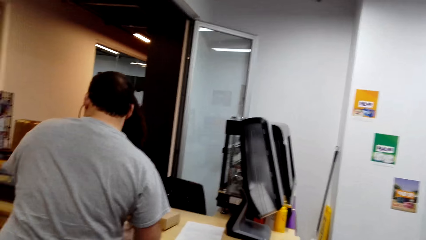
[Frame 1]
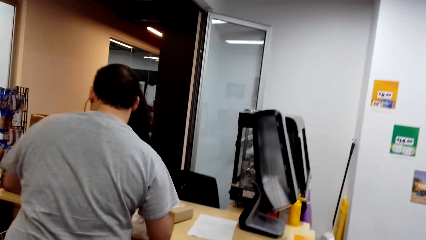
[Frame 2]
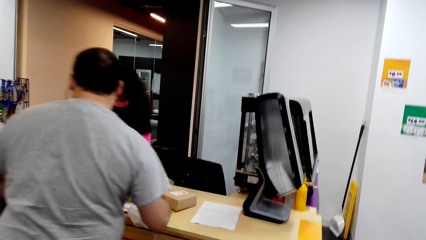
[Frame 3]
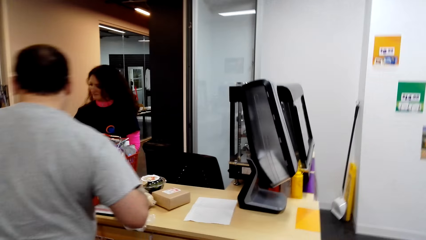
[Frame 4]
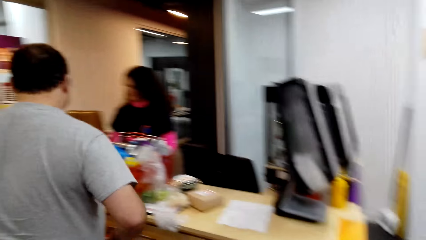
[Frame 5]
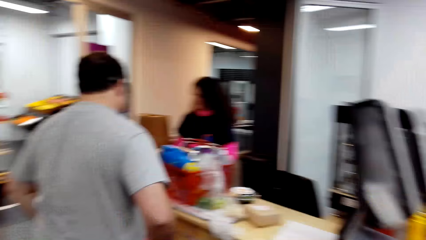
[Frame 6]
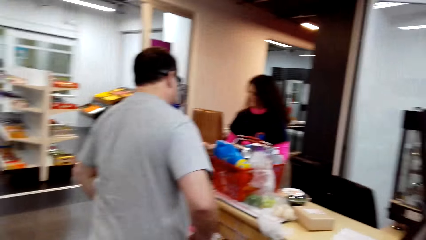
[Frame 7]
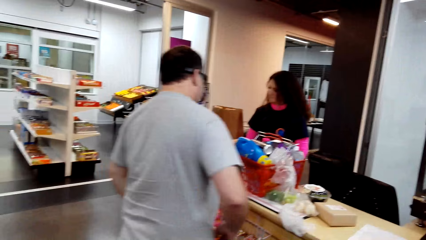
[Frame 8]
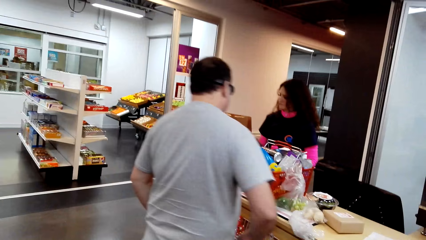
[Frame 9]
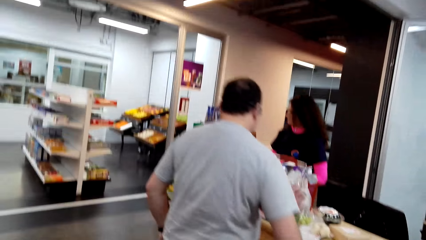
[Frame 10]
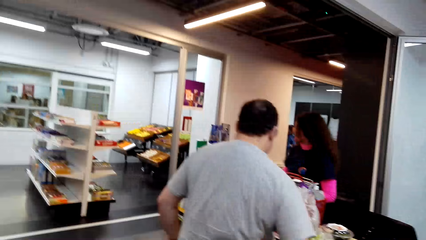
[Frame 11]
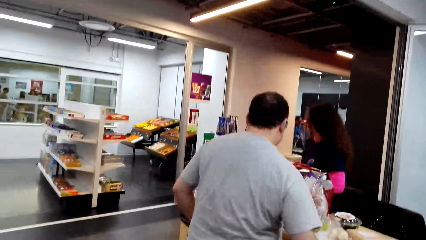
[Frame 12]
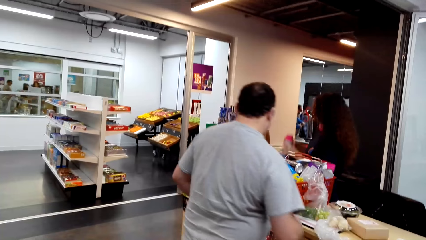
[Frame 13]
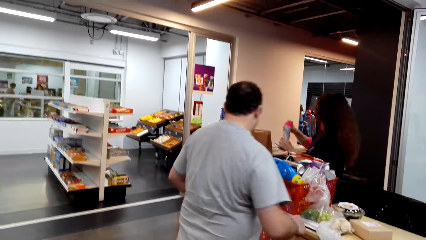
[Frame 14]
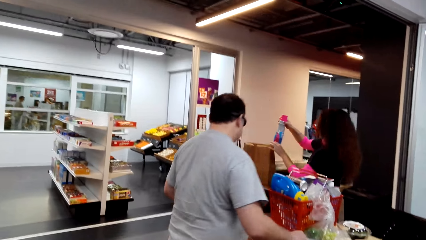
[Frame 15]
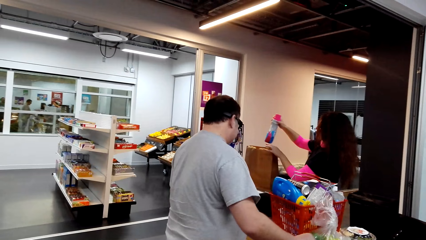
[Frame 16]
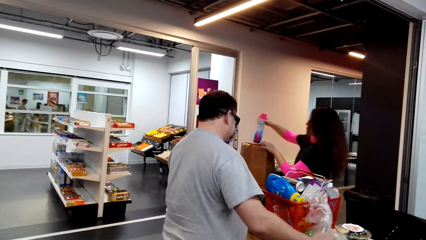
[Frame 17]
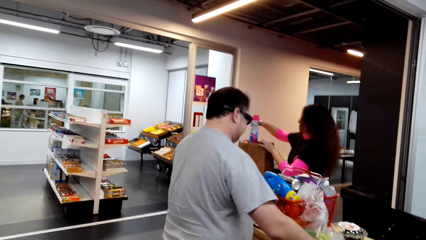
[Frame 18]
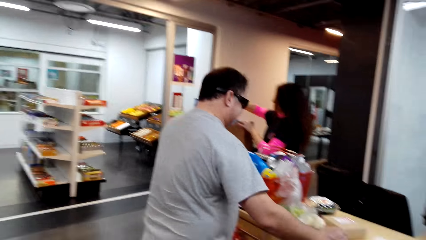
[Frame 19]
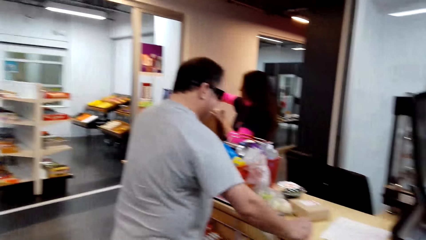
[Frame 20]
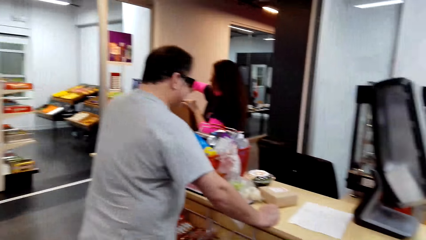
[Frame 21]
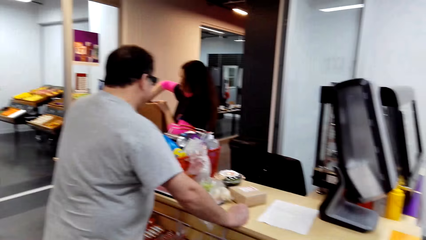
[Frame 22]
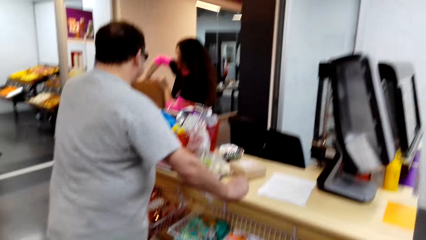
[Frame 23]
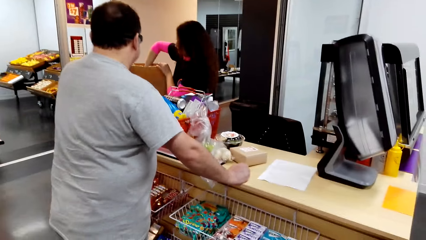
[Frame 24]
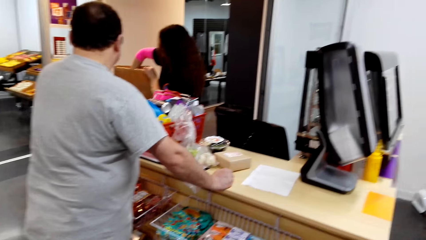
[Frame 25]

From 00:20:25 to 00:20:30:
The camera wearer looks ahead.

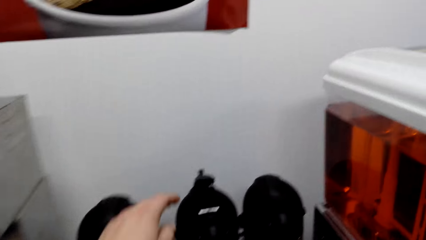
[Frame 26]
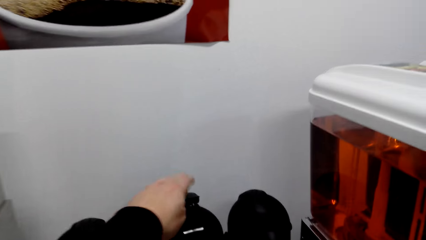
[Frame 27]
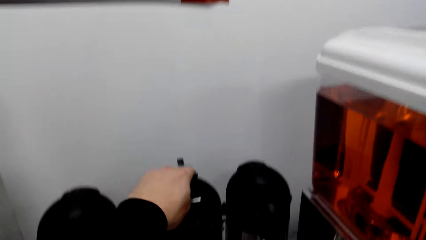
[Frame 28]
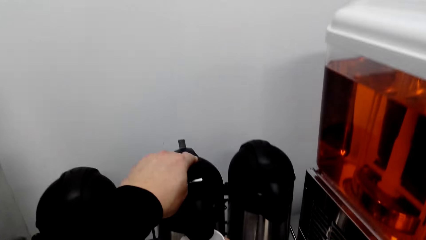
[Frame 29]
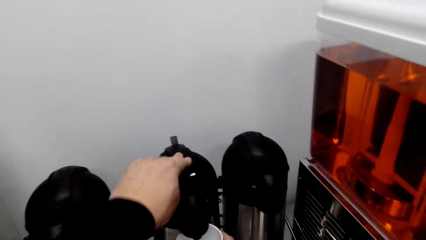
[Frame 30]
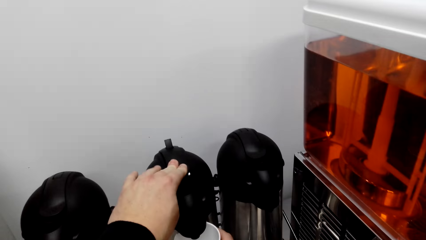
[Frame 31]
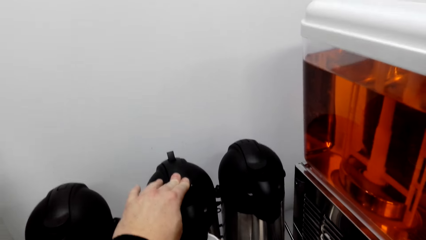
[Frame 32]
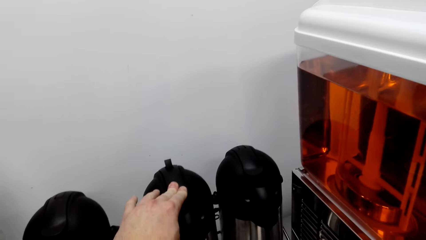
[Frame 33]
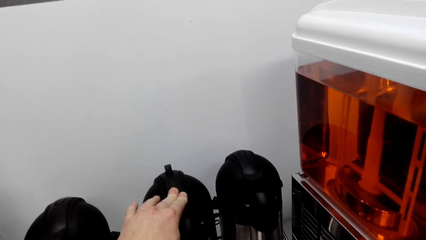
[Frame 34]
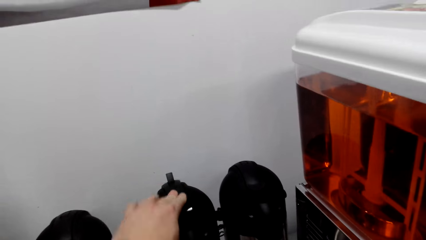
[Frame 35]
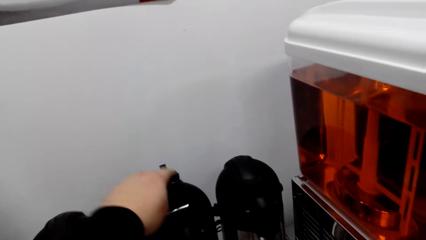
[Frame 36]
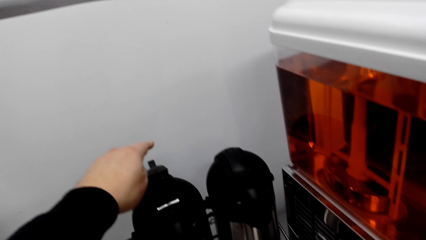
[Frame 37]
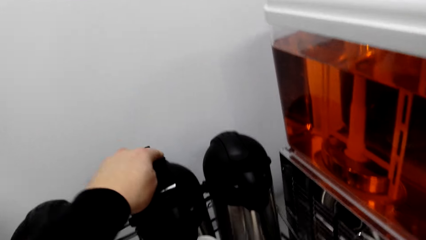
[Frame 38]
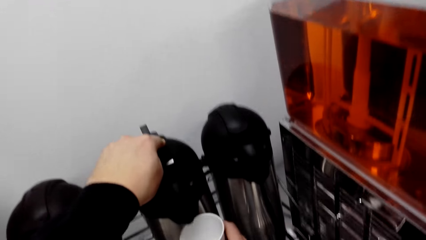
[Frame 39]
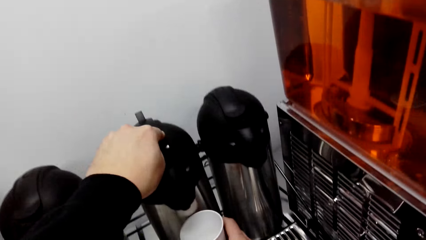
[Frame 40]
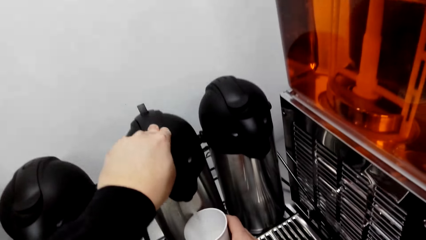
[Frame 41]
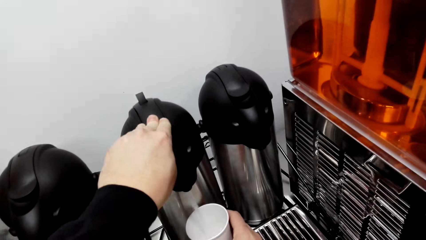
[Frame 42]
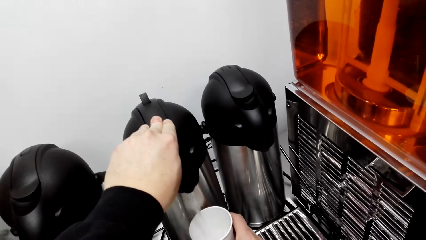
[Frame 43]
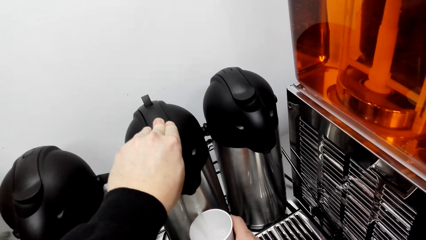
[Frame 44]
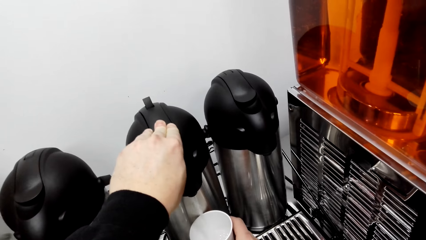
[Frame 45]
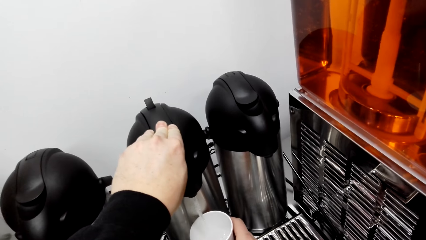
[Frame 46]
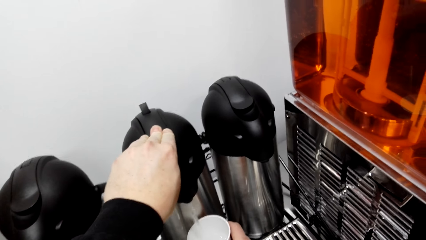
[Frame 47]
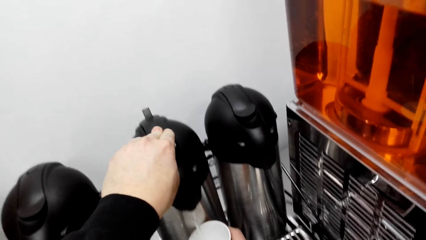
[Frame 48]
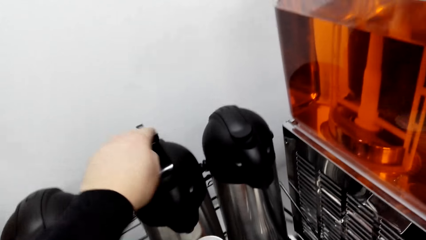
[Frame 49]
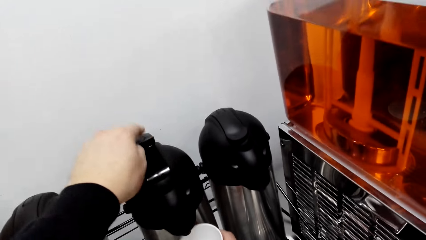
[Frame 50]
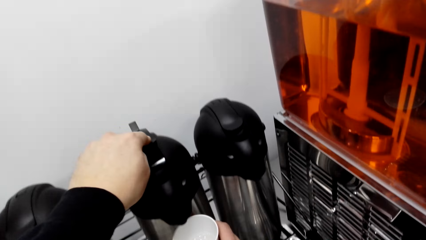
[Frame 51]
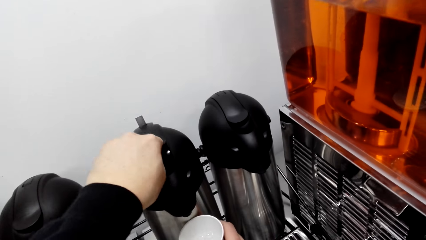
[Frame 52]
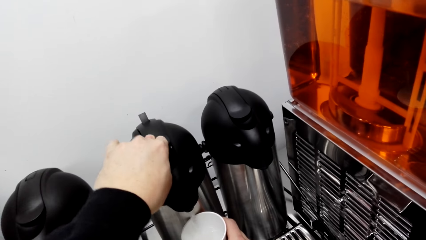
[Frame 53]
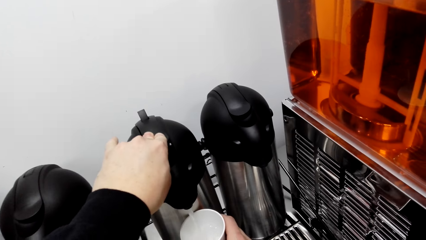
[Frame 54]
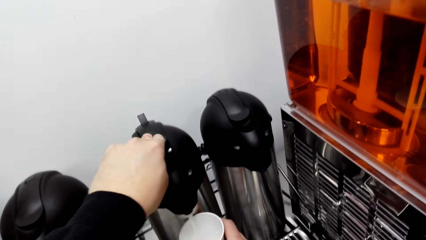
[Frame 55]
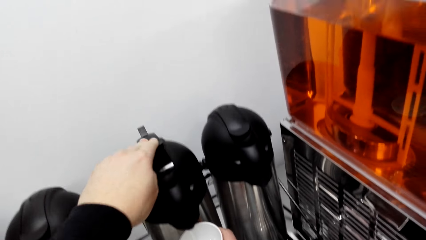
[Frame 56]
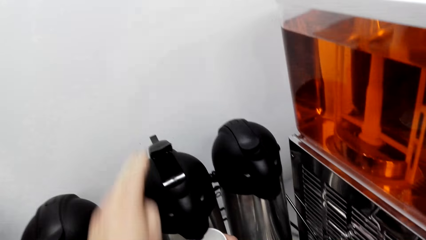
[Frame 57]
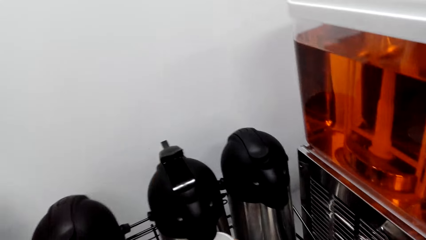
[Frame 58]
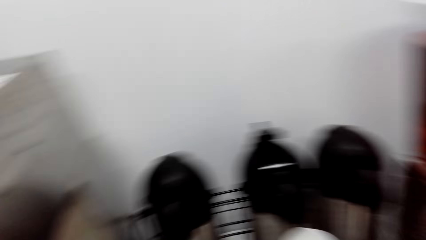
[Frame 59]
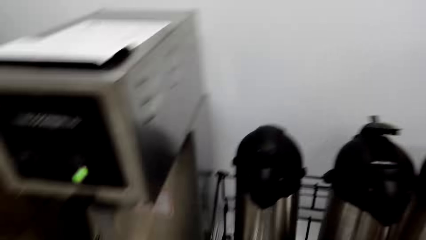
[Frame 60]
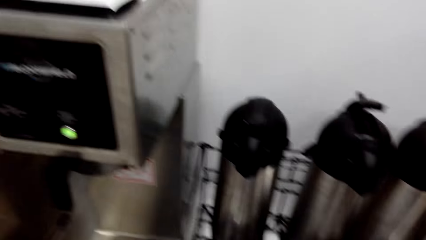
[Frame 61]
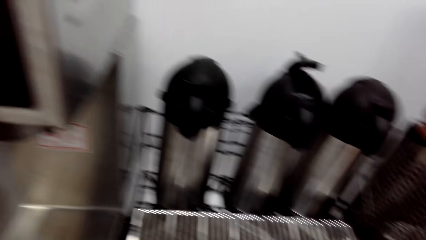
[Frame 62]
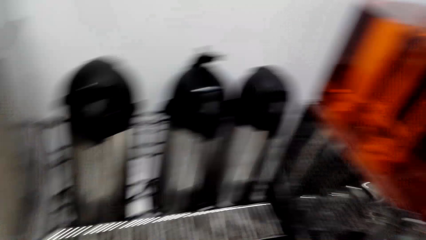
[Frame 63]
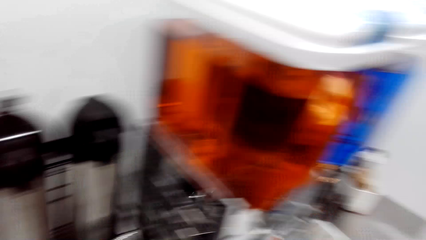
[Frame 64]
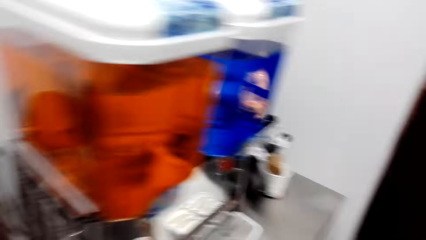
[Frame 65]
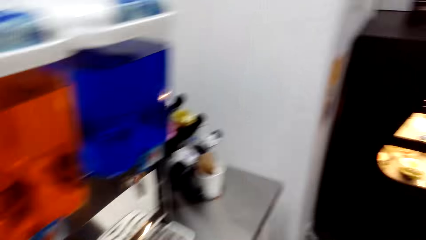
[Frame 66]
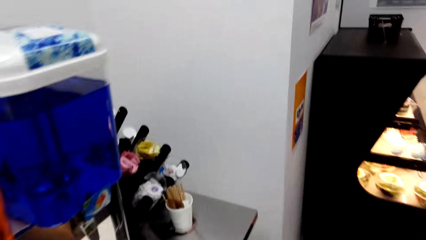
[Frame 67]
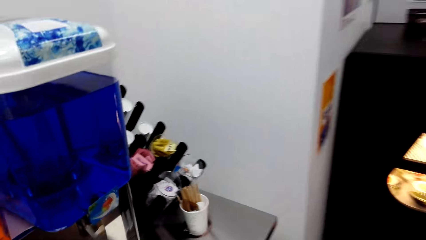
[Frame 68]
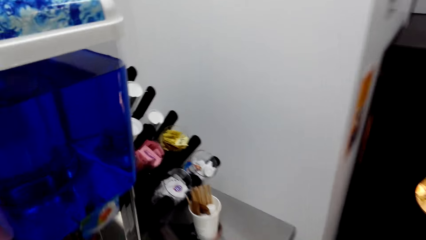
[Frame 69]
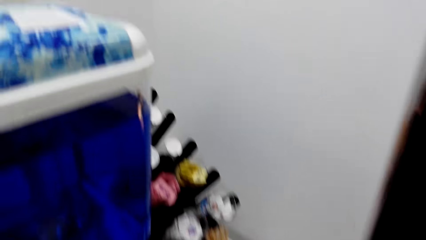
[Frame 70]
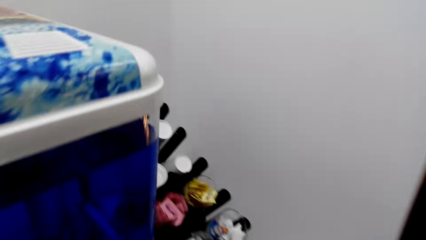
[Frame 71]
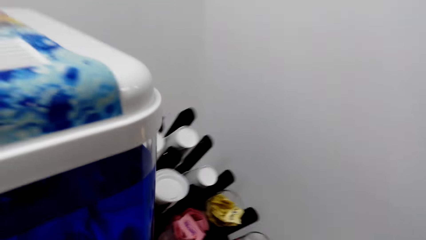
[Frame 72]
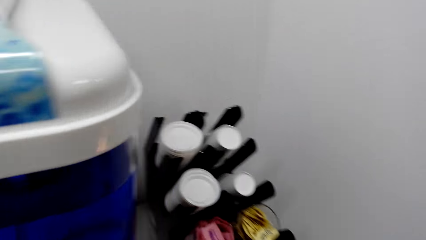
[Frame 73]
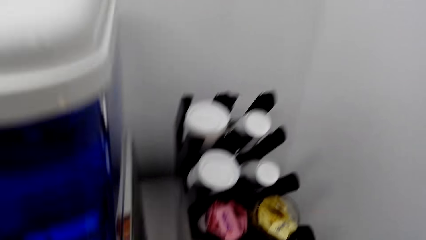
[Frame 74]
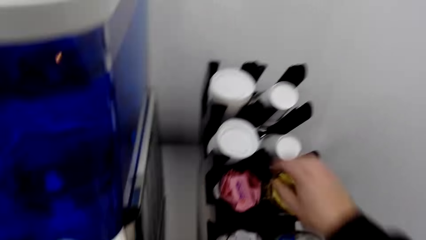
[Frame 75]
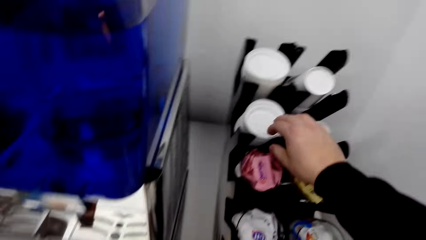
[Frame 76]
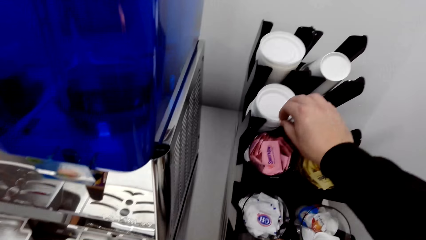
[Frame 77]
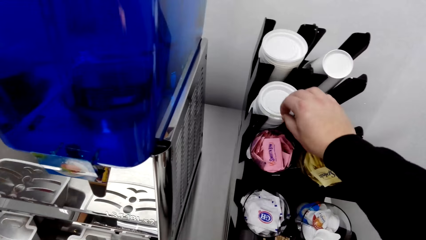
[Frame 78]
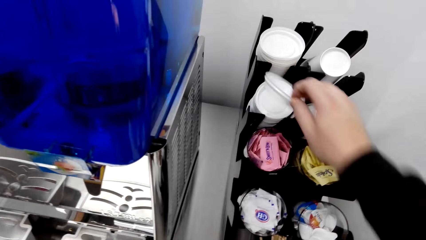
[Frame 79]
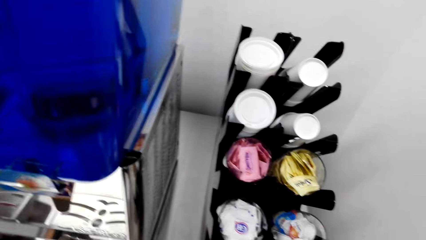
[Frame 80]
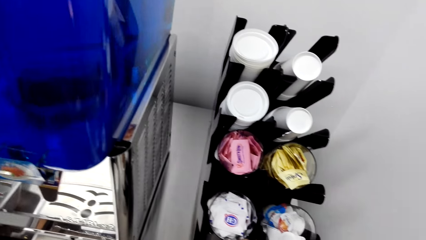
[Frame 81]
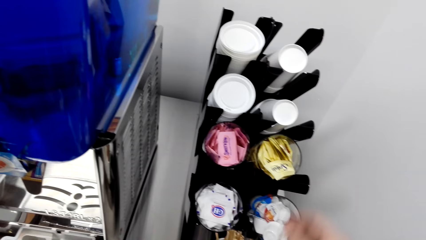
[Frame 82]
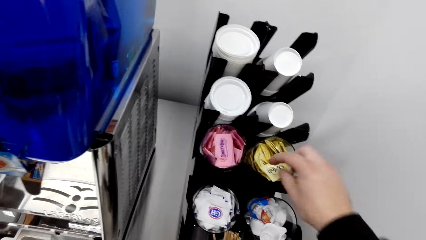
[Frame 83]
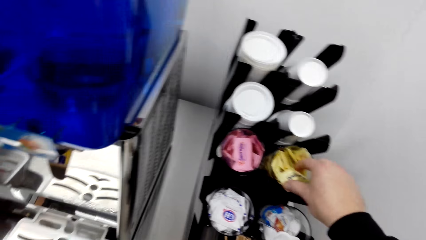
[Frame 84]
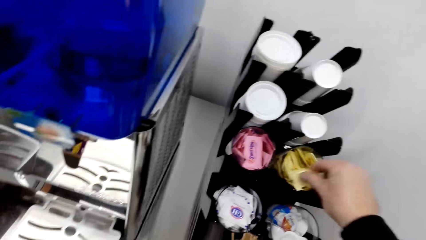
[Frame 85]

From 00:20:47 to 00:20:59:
The camera wearer fills the can with the coffee. They press the flask with the left hand. They pour water into the cup. They withdraw both hands. They turn around. They walk ahead. They pick the cup lid with the right hand. They close the can.
